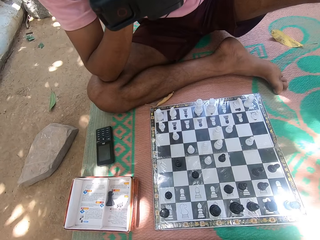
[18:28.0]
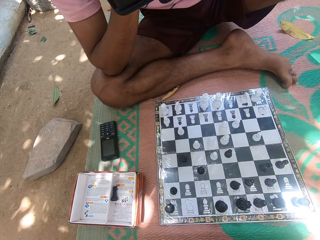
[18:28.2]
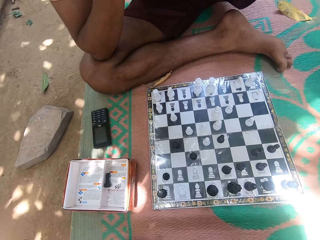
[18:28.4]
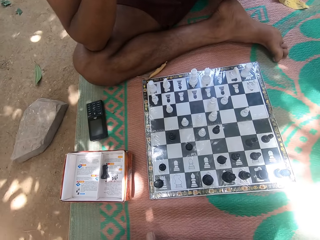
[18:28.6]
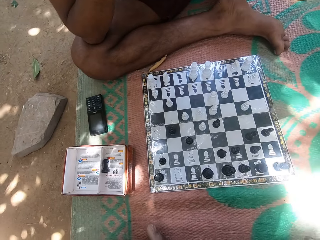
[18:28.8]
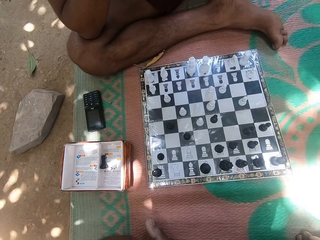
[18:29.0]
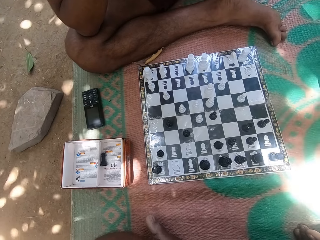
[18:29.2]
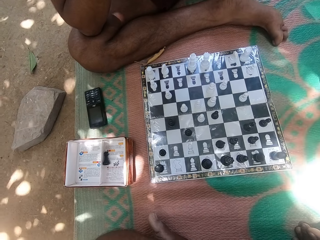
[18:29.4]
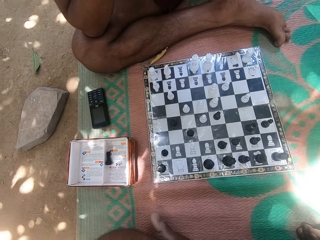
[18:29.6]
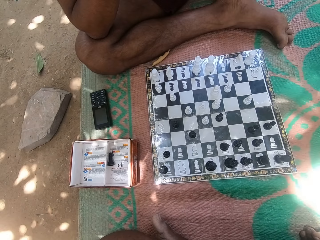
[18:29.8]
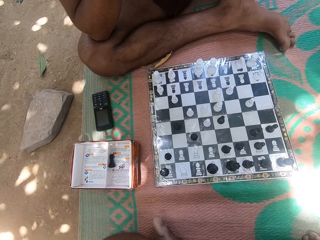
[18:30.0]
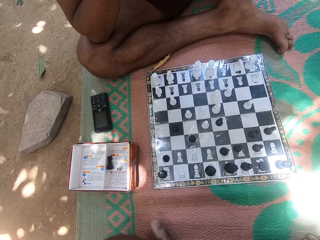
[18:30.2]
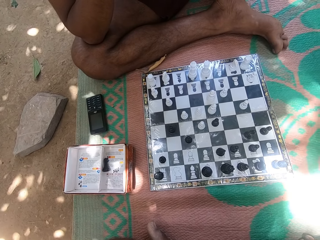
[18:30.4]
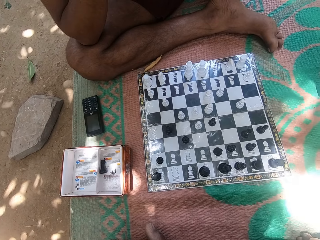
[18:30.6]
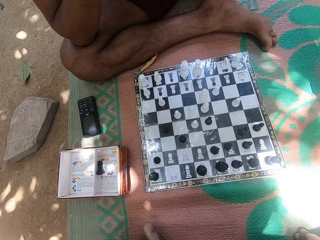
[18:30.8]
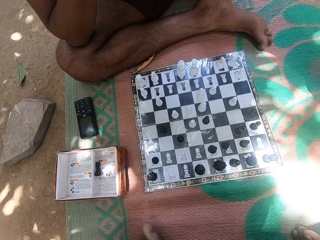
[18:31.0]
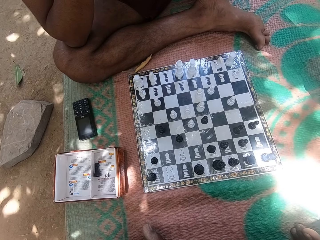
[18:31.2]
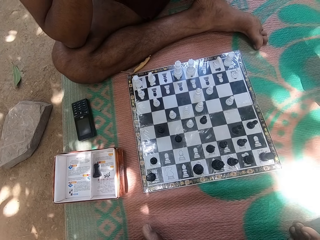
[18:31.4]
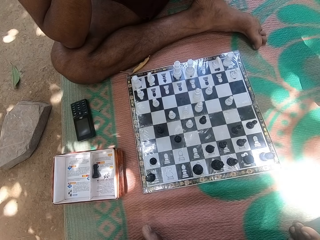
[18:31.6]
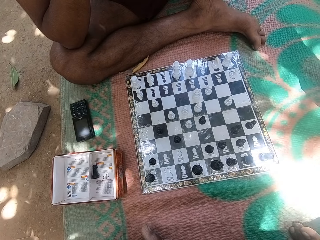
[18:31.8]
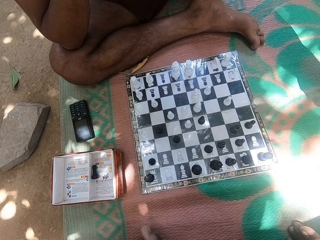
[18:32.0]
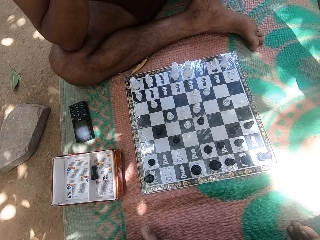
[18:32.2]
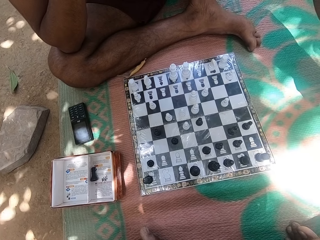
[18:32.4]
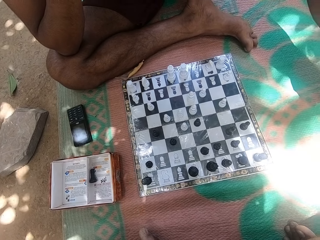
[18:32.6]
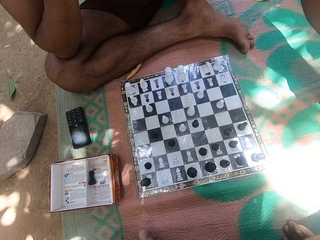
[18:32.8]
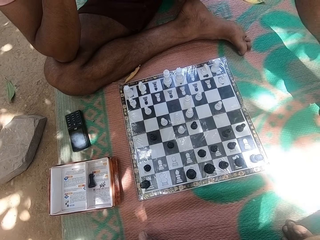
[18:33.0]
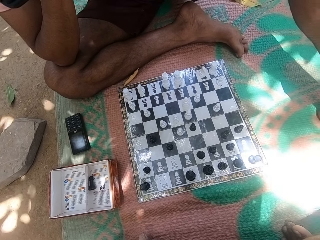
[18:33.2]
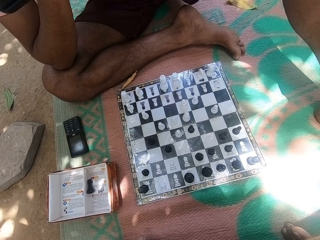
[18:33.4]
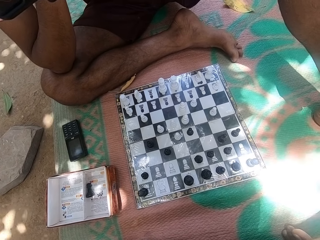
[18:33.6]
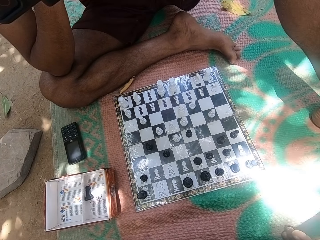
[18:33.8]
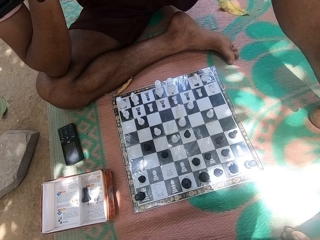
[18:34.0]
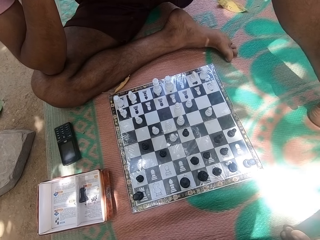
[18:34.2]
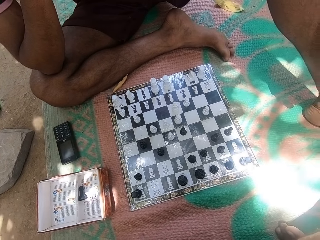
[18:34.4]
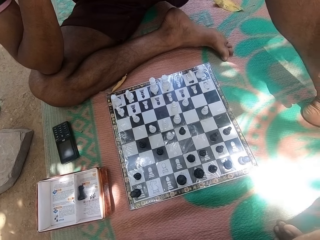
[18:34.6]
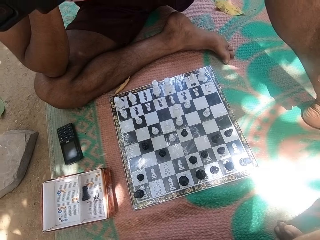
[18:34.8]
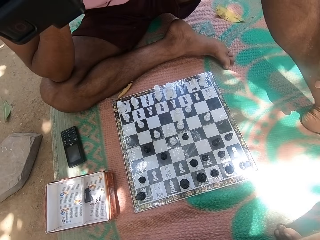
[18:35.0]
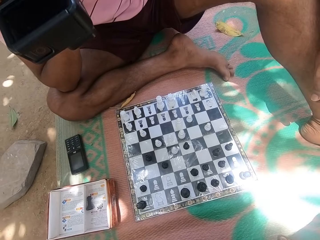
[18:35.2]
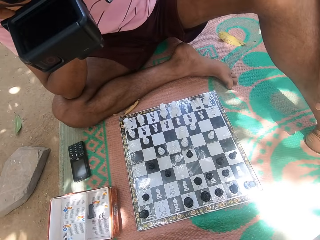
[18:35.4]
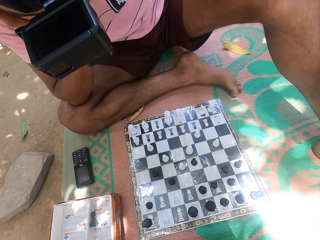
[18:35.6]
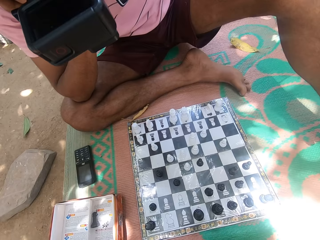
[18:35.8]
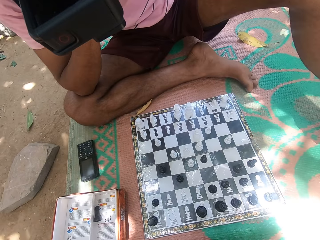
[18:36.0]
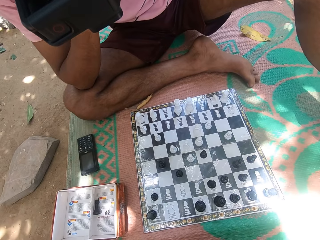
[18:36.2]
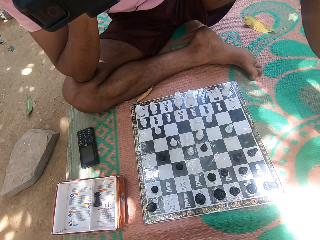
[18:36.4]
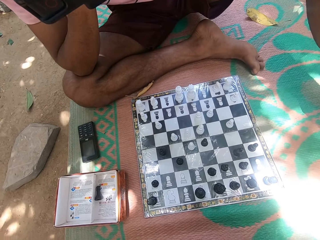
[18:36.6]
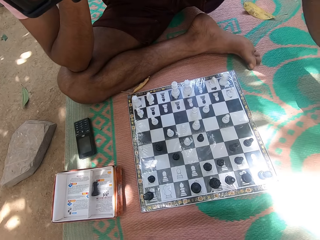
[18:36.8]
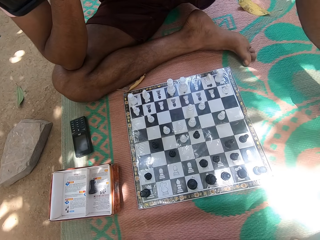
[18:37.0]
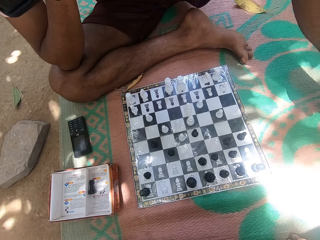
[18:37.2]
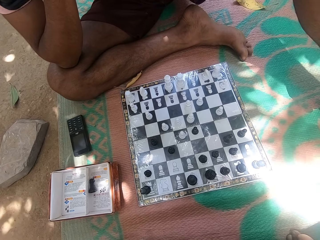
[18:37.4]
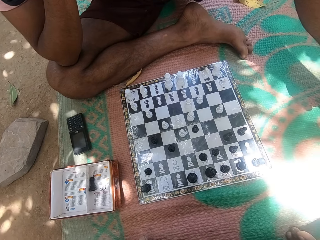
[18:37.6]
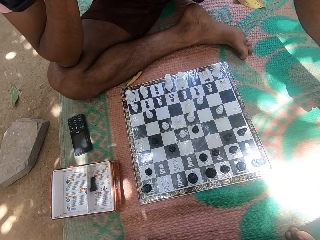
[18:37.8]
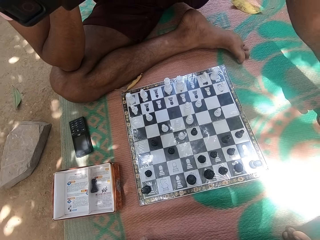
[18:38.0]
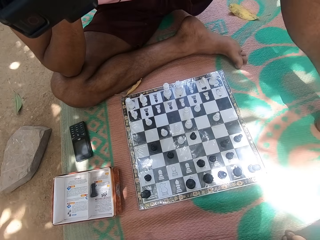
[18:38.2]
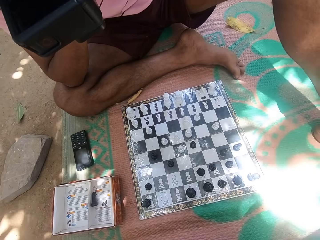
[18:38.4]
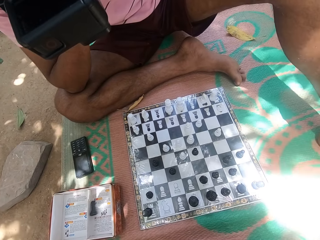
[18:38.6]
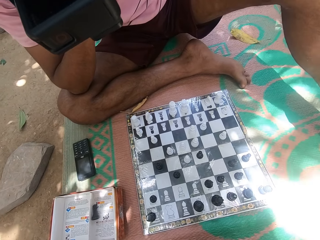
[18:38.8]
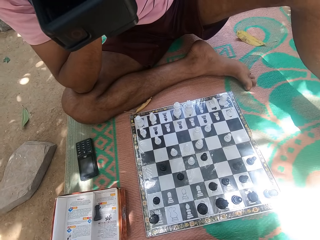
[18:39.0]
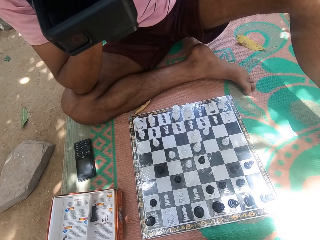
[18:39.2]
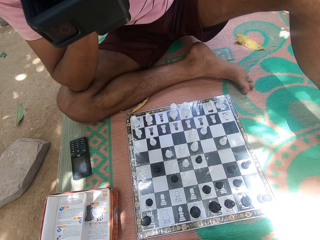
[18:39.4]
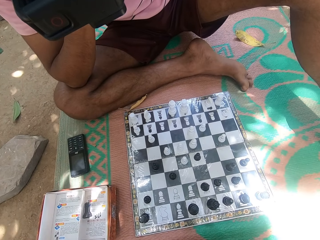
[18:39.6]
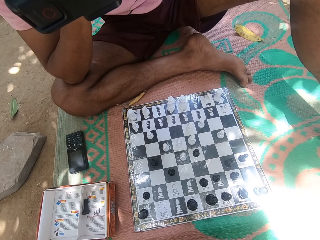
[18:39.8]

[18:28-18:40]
The camera wearer looks at the chess deck repeatedly.

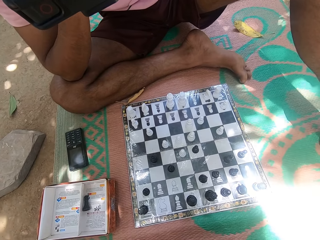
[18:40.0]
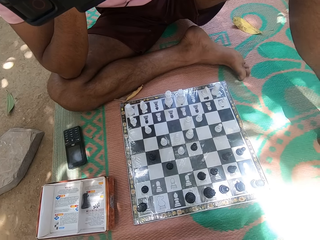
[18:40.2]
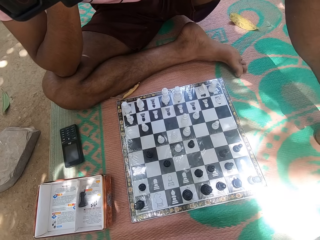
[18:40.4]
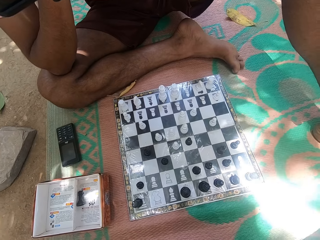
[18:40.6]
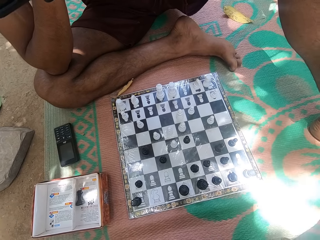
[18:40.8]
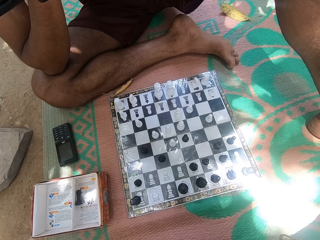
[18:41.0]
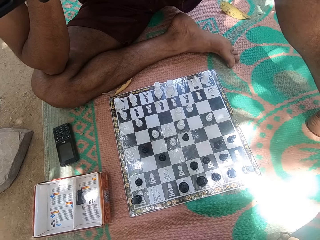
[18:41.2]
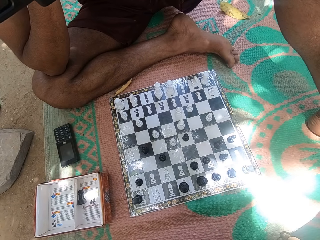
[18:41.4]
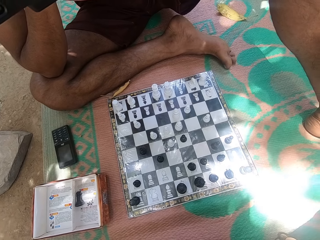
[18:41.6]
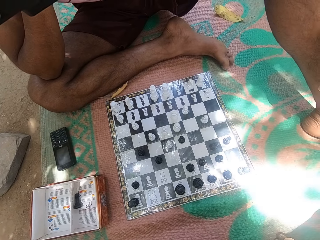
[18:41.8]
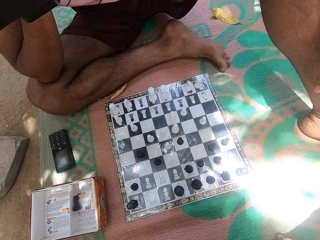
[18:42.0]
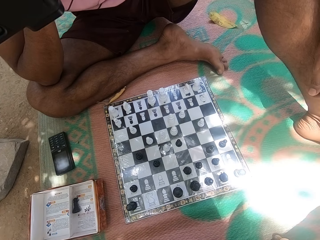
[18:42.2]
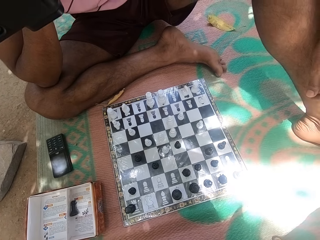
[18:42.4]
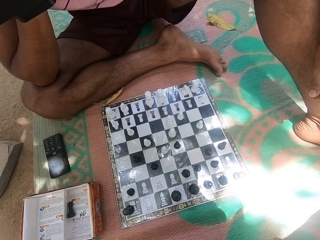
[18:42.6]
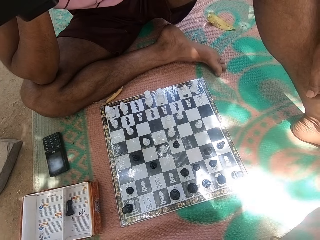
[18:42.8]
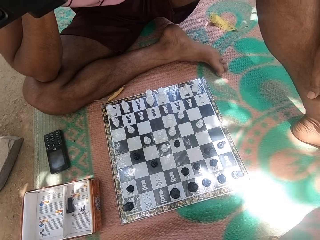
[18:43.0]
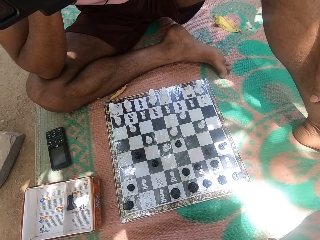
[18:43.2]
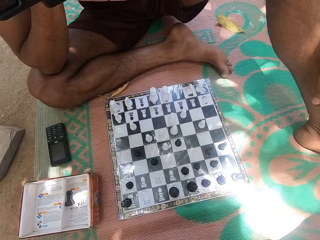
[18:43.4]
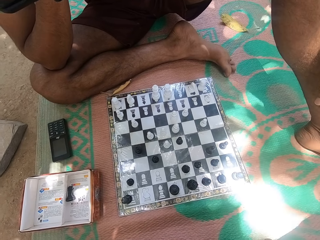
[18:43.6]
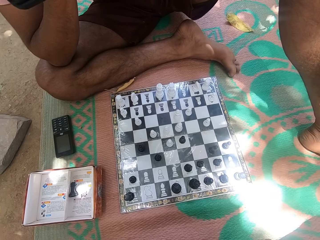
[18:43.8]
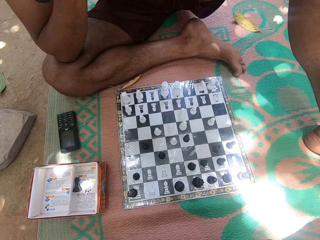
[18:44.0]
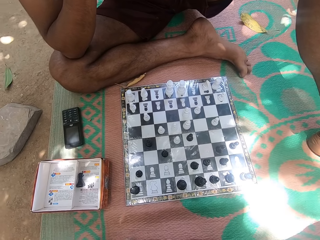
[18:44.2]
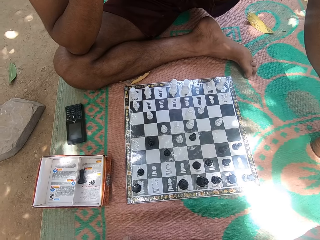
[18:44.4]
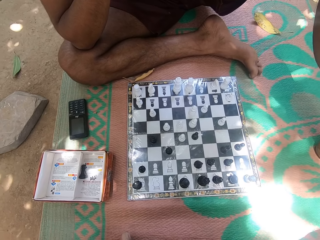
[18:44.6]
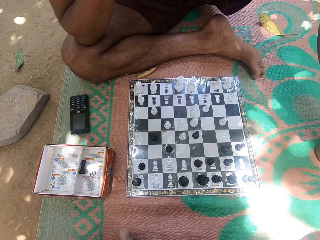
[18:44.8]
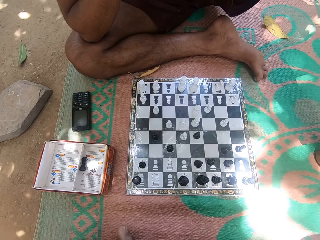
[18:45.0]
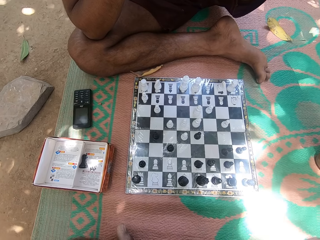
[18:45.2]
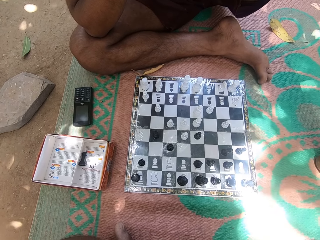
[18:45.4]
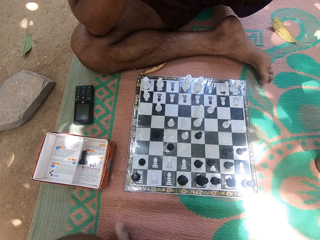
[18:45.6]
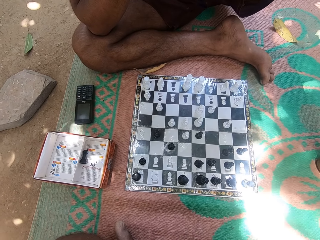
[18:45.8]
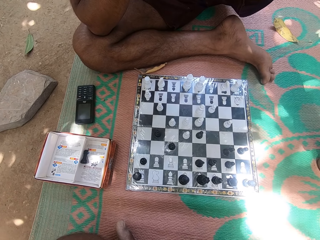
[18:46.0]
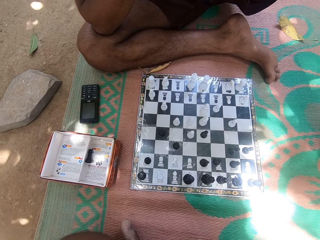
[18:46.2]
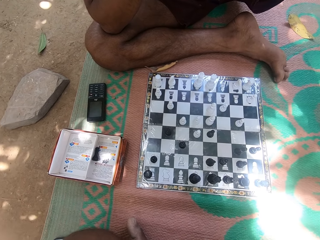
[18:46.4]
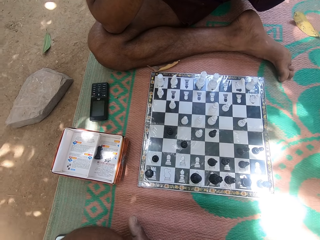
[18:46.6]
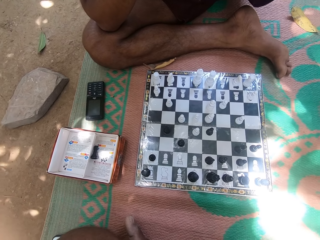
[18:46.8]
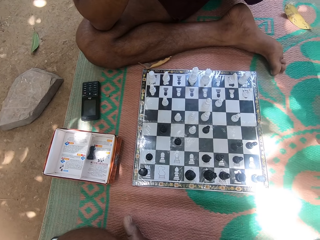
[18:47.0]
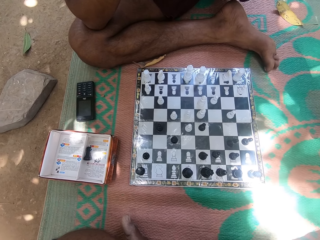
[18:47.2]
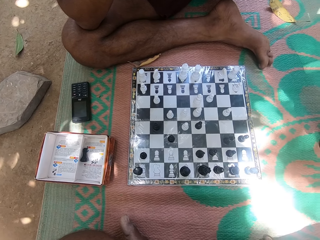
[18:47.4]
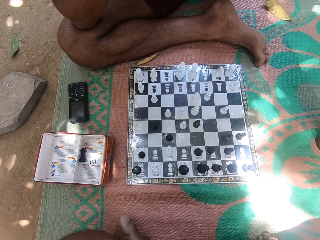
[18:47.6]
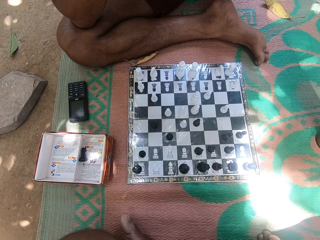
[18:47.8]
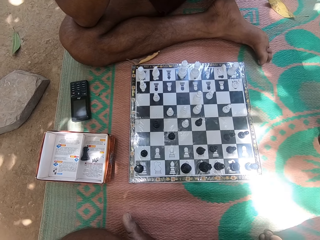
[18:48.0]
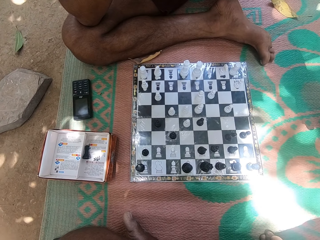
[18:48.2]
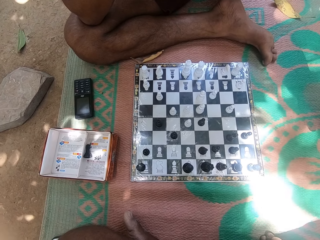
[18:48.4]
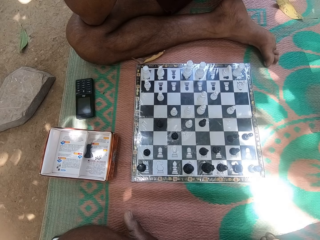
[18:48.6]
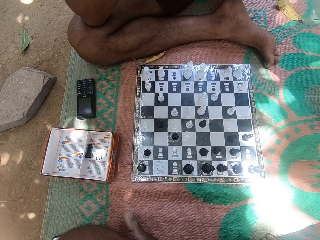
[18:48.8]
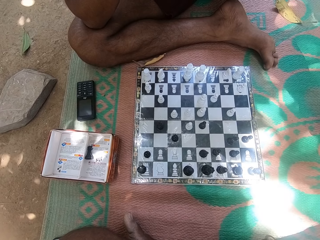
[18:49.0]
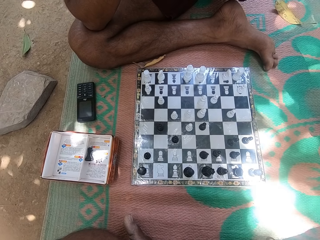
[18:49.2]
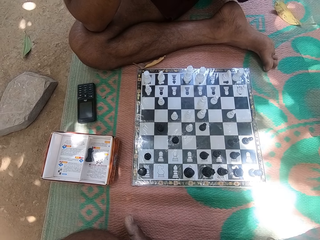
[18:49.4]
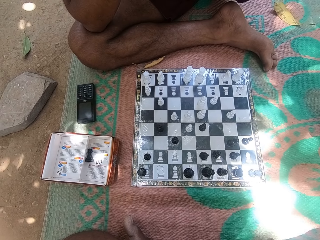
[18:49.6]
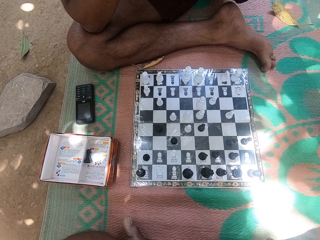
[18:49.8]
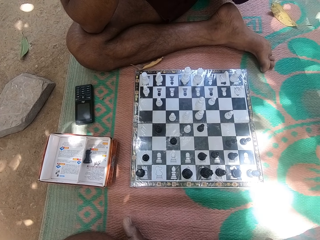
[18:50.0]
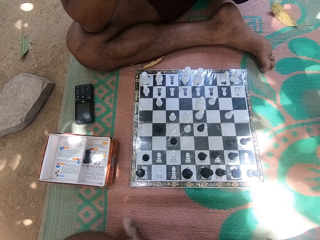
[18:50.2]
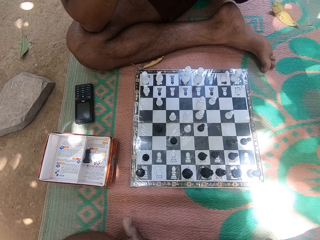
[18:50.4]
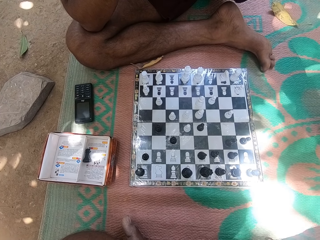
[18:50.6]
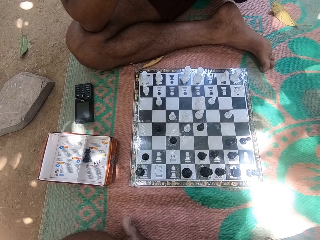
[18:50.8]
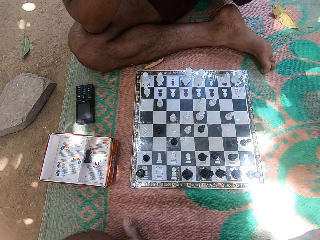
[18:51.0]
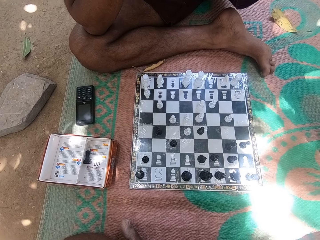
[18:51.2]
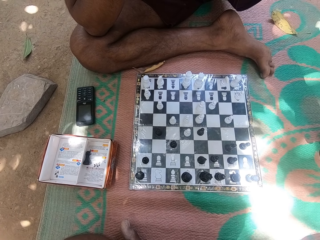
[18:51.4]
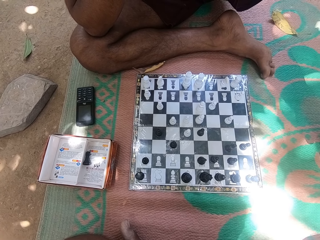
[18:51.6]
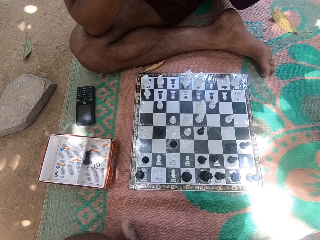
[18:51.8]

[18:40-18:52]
The camera wearer looks at the chess deck repeatedly.
